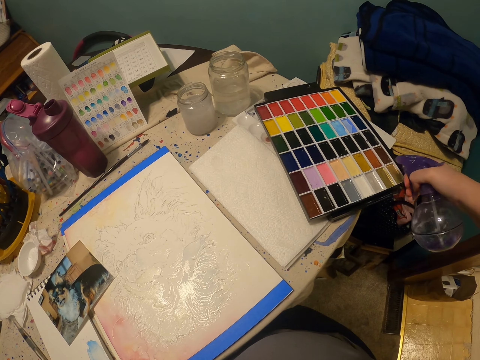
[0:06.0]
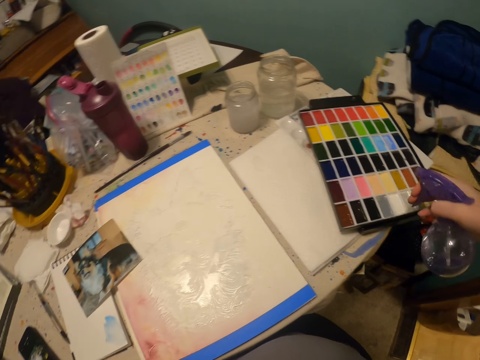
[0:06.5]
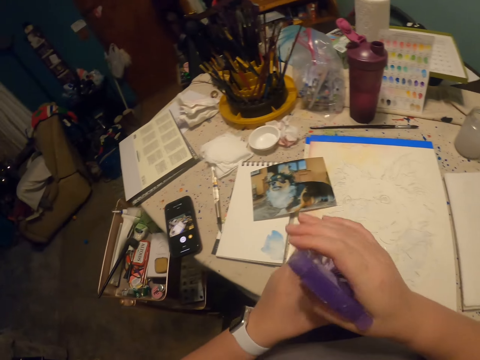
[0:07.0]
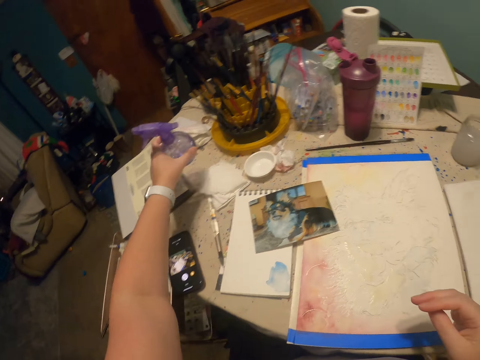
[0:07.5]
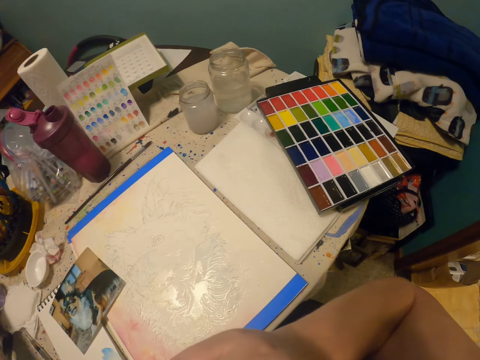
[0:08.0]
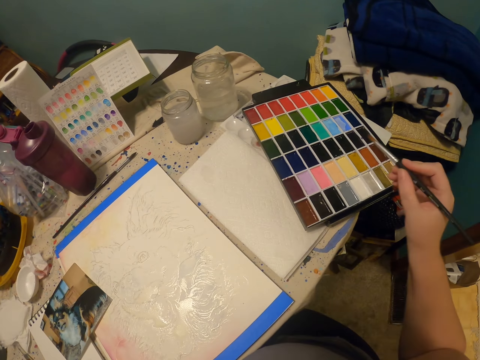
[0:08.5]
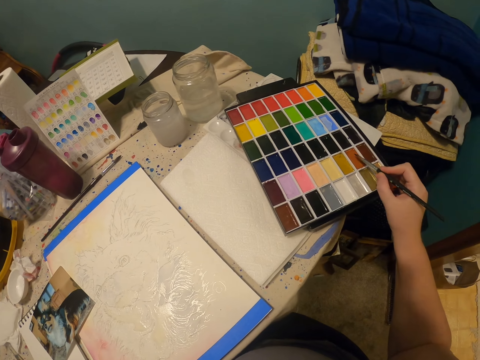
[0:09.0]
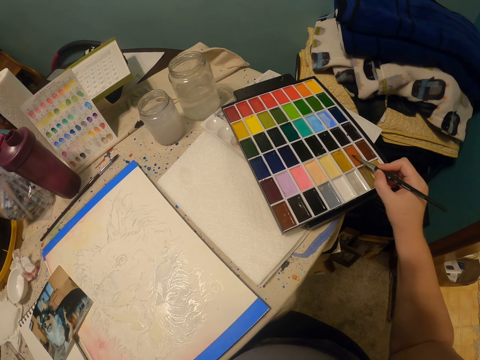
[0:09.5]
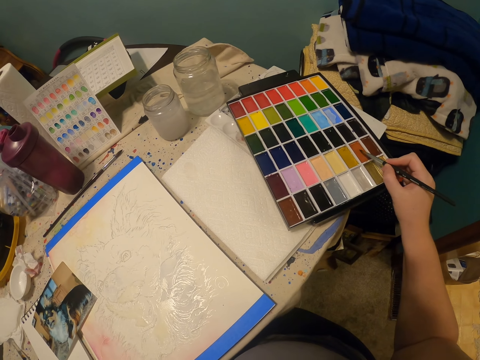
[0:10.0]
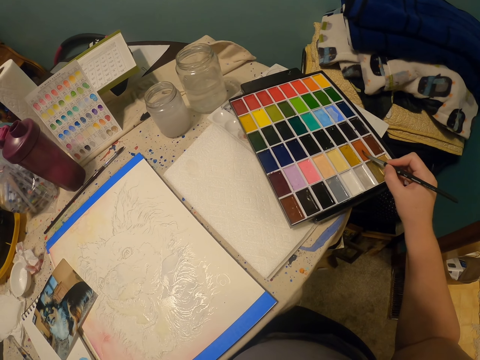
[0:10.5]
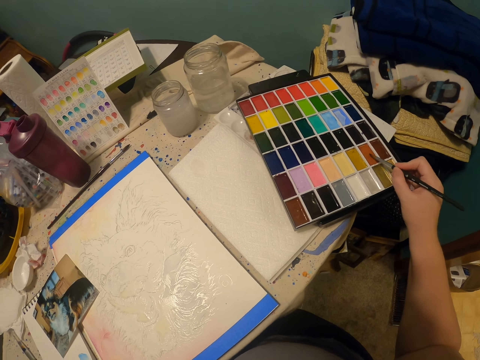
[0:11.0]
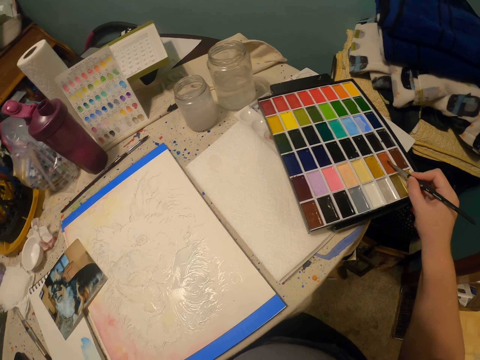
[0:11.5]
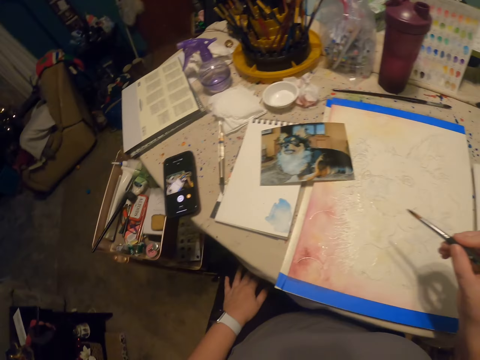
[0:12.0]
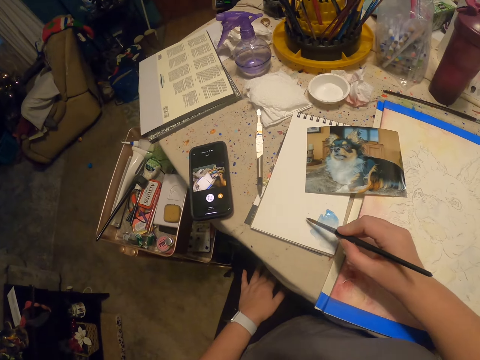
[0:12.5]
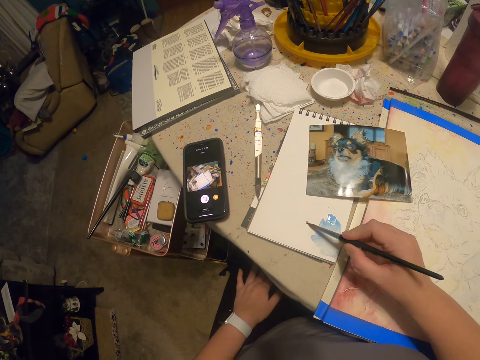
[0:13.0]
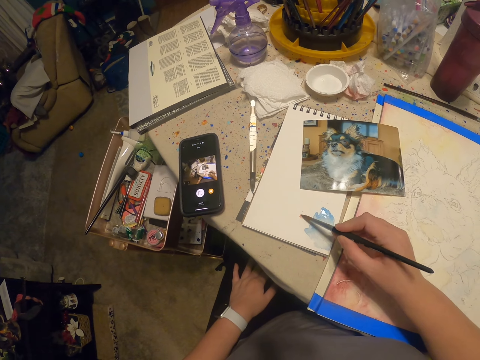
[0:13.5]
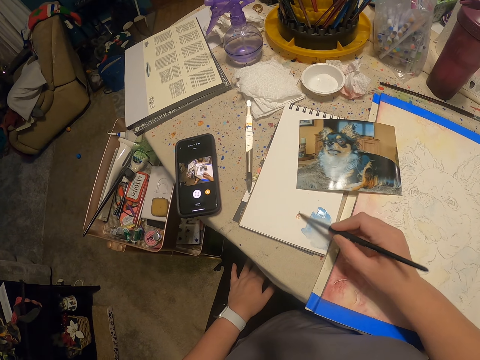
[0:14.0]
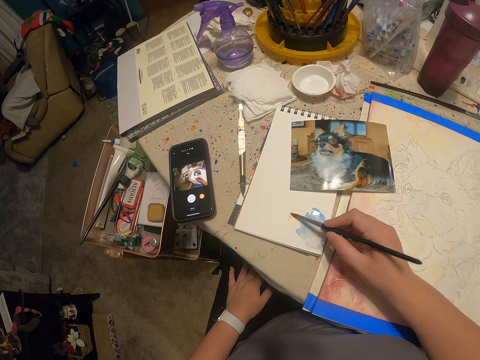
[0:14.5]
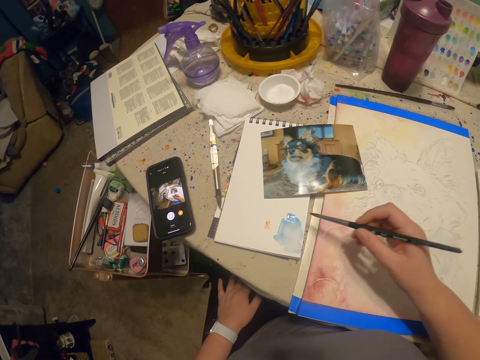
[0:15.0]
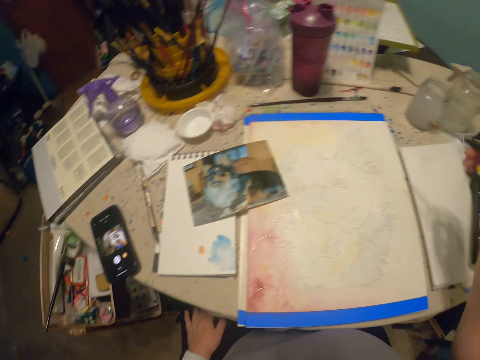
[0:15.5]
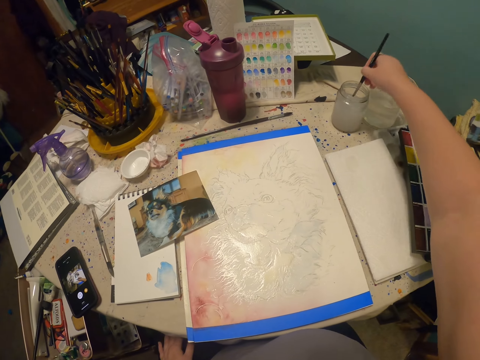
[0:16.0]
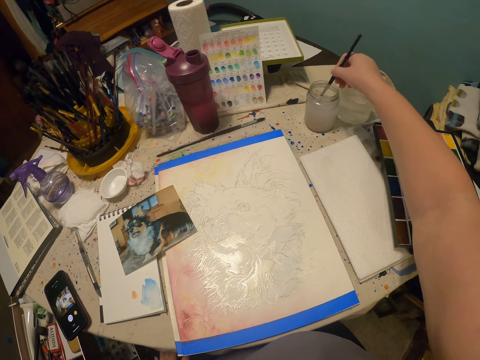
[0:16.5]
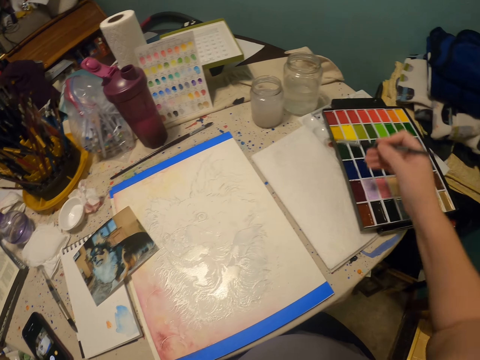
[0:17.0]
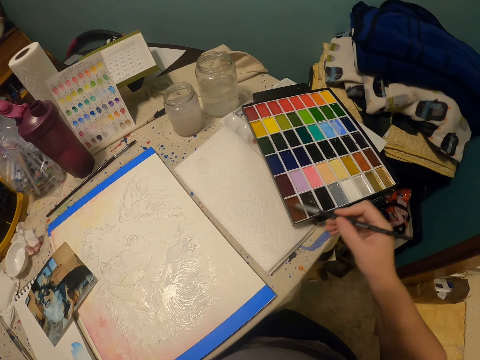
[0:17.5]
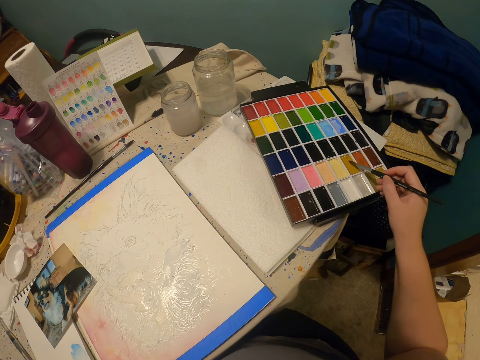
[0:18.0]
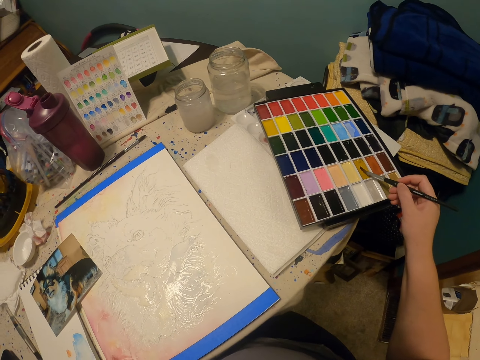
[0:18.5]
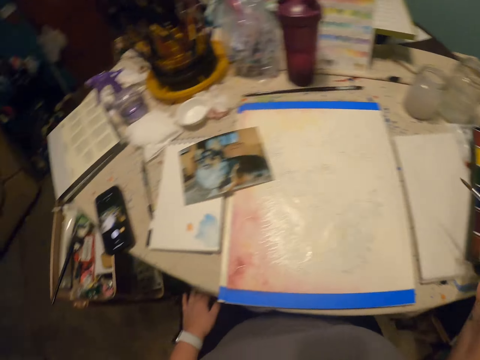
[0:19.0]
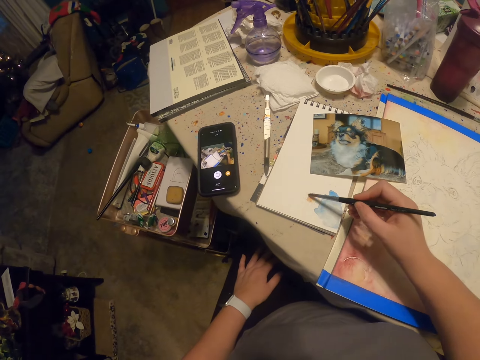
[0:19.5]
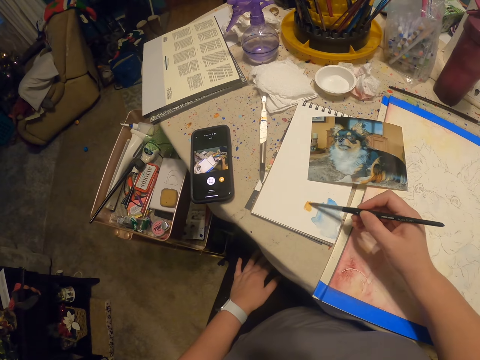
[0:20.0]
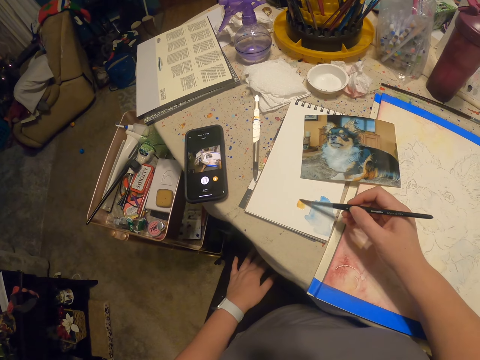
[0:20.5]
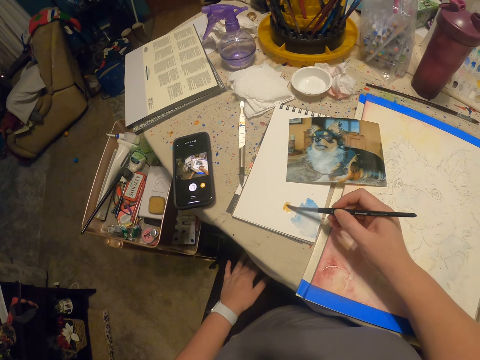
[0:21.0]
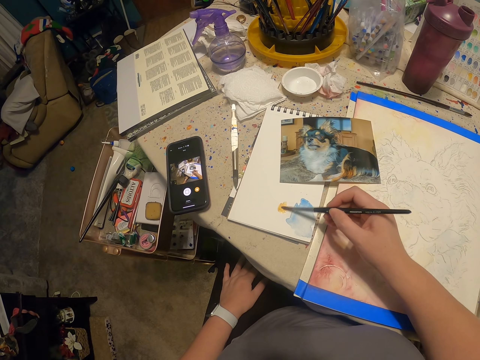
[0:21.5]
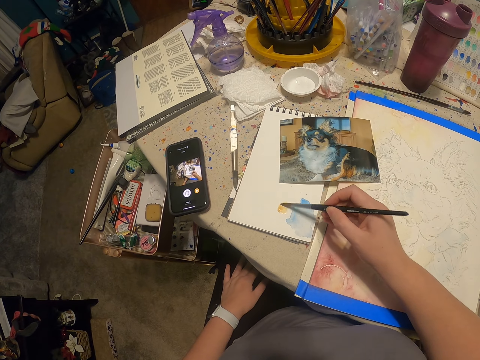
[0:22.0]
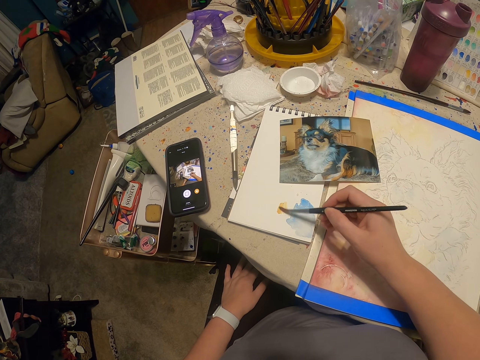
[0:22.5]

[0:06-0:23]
The camera wearer places the water sprayer on the table. They touch the paint, dip the paint brush in the paint tray, and paint on the writing pad. They dip the paint brush on a glass of water and remove the brush from the water. They touch the paint, dip the paint brush in the paint tray, and paint on the writing pad.

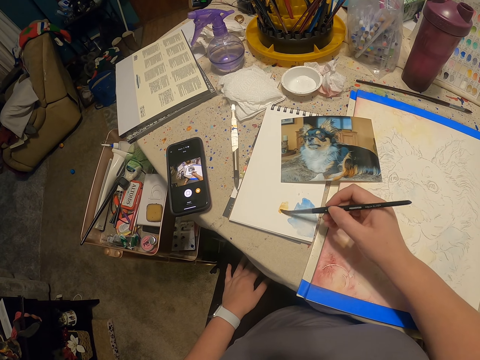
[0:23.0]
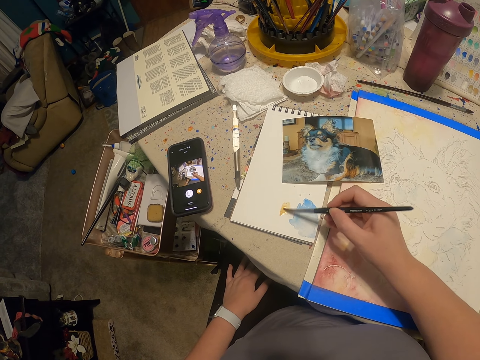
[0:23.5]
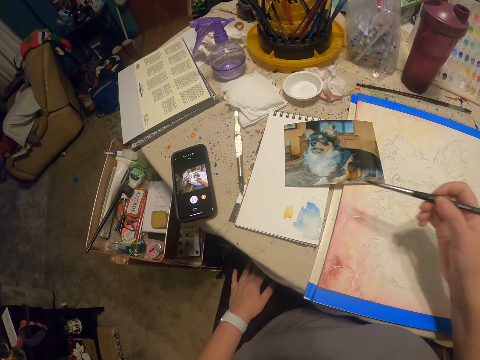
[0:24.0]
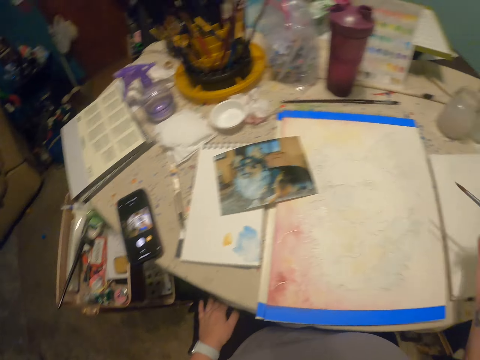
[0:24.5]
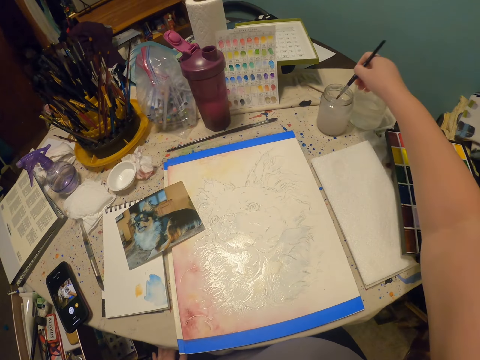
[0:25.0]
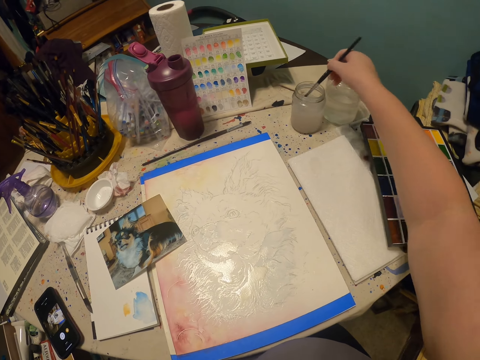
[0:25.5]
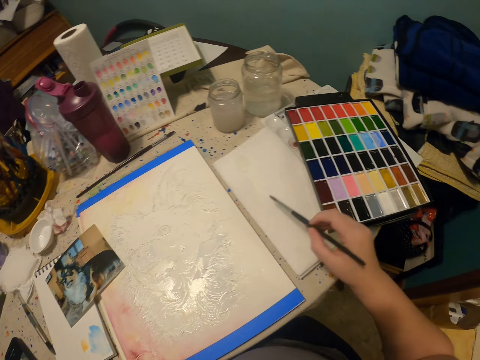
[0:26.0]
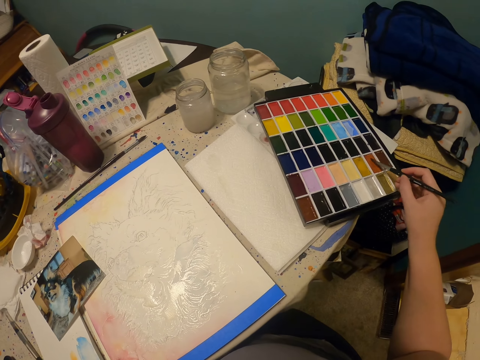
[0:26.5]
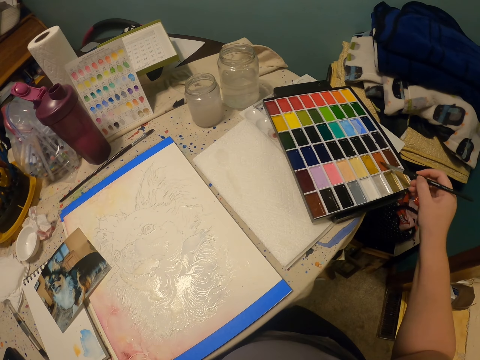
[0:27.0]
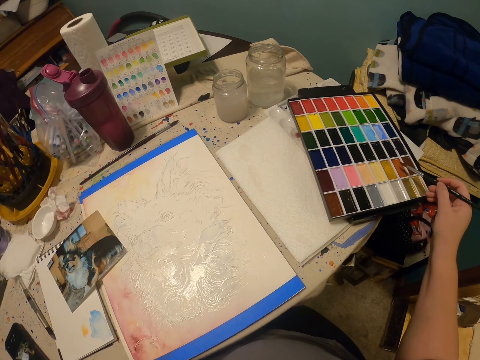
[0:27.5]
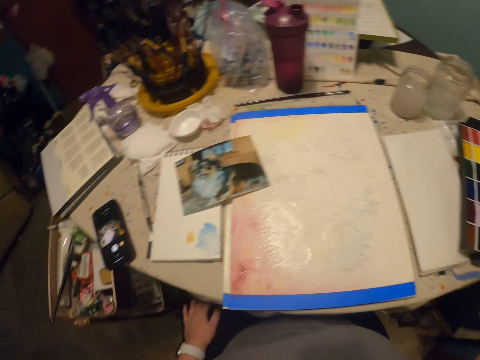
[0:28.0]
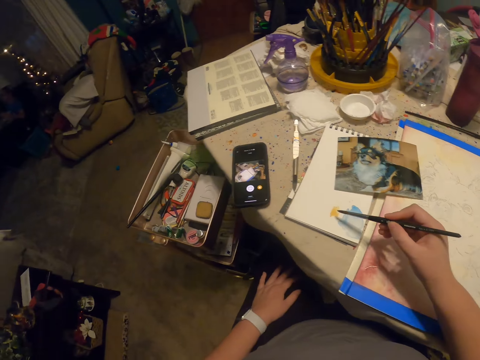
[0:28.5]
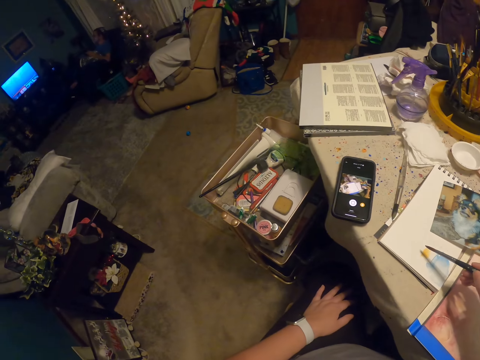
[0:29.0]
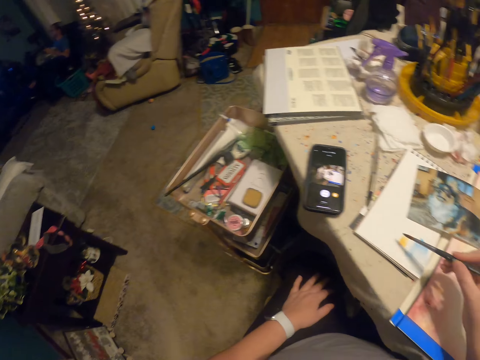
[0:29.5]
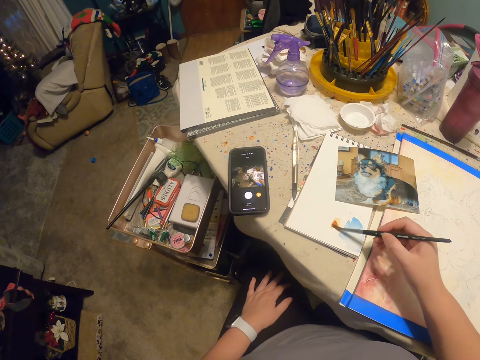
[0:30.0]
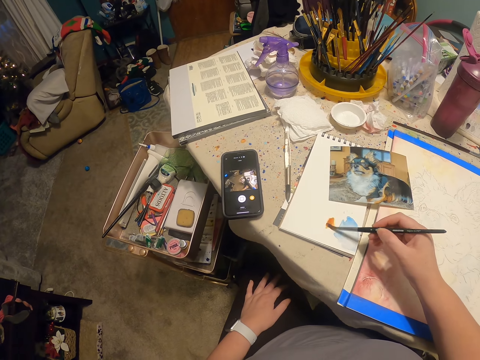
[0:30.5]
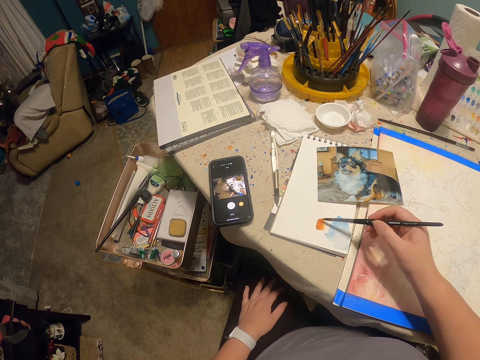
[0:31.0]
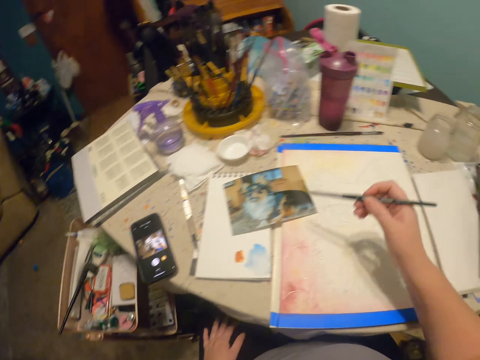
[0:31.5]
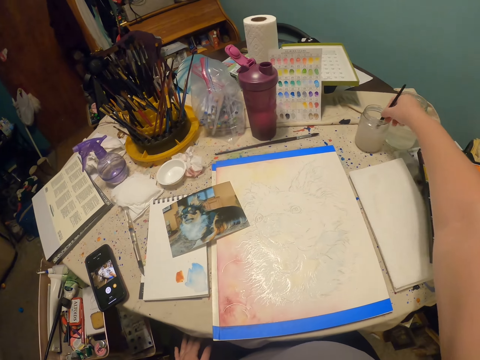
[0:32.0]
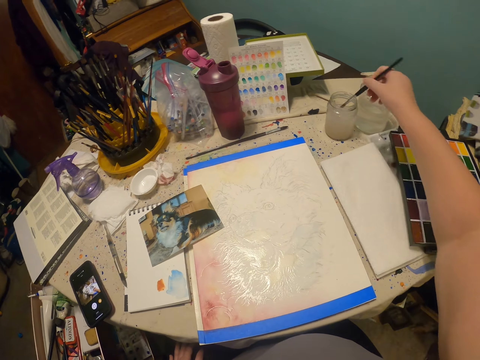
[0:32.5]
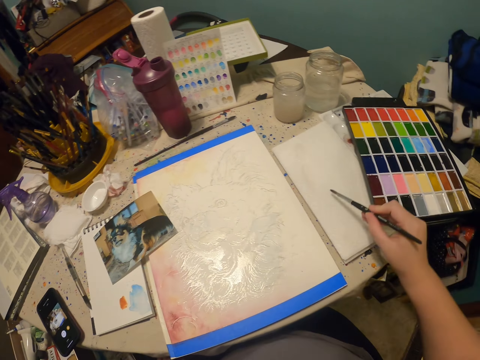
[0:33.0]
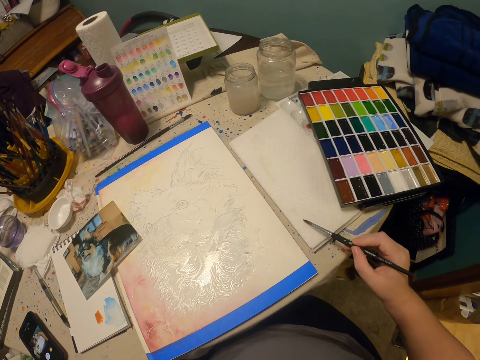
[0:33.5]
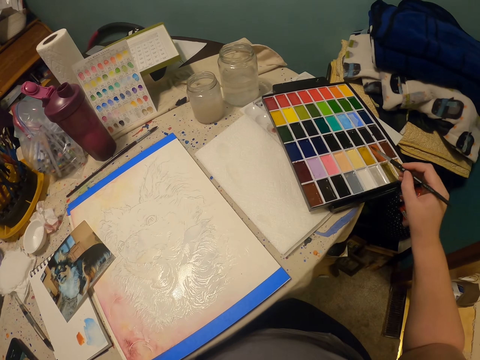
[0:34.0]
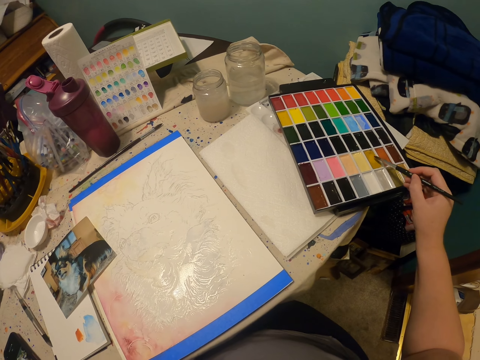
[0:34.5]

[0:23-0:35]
The camera wearer dips the paint brush on a glass of water. They touch the paint, dip the paint brush in the paint tray, and paint on the writing pad. They dip the paint brush on a glass of water and touch the paint.
